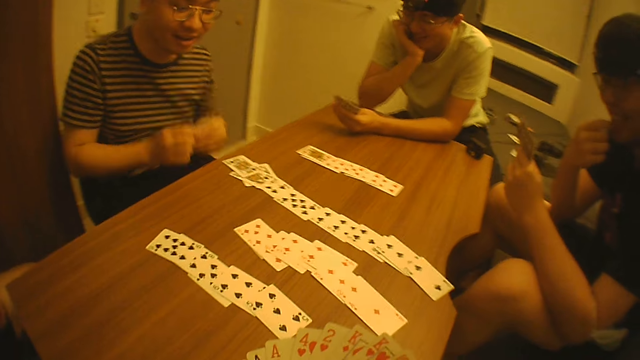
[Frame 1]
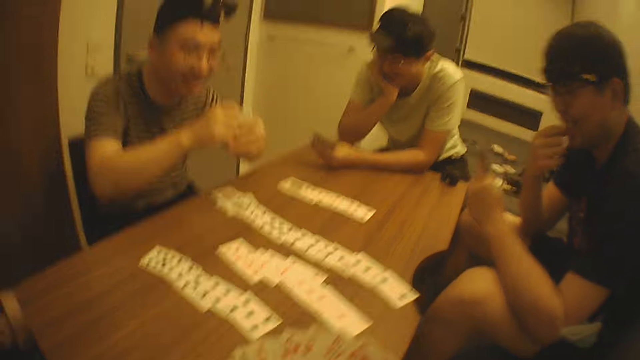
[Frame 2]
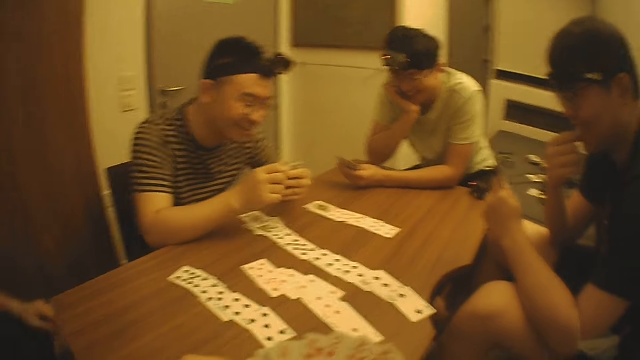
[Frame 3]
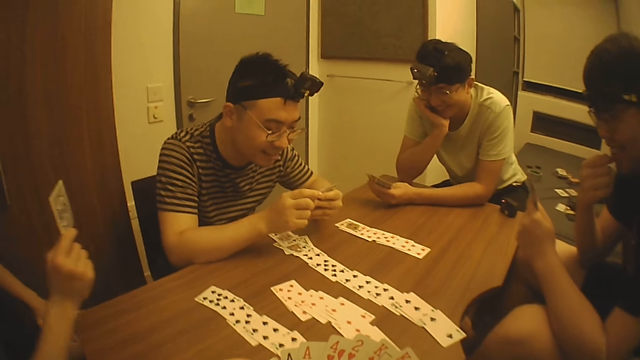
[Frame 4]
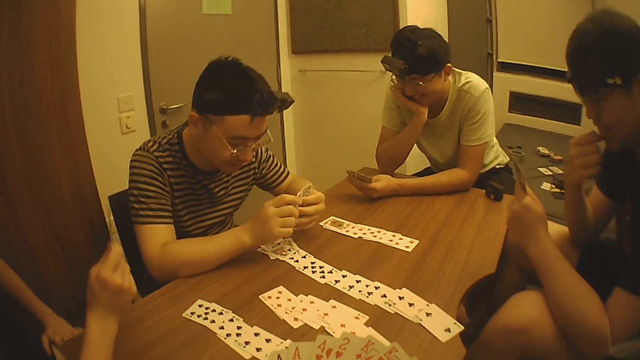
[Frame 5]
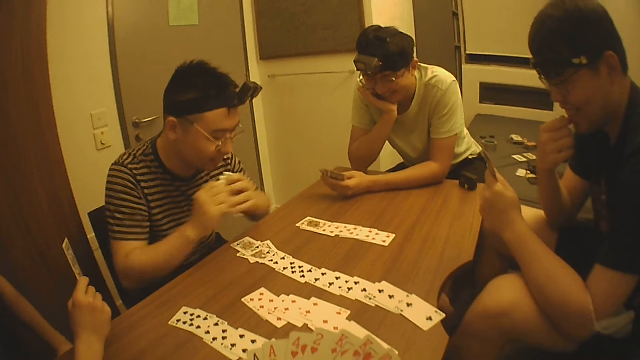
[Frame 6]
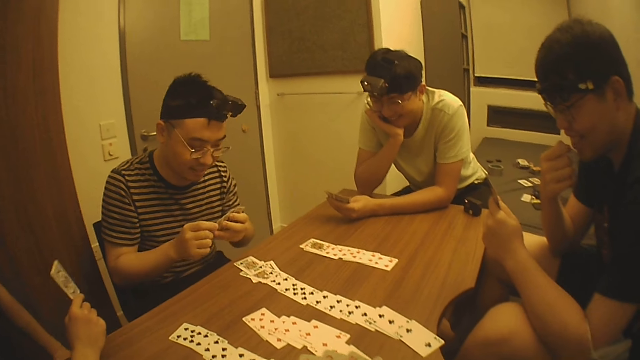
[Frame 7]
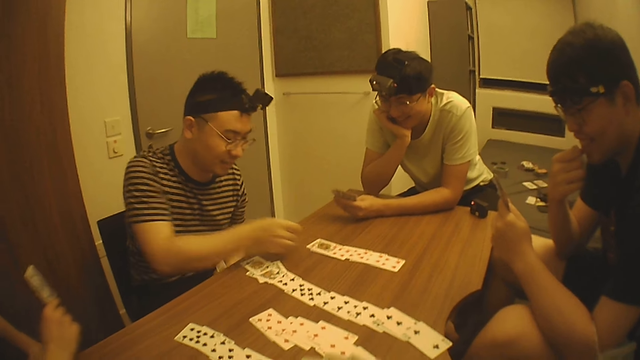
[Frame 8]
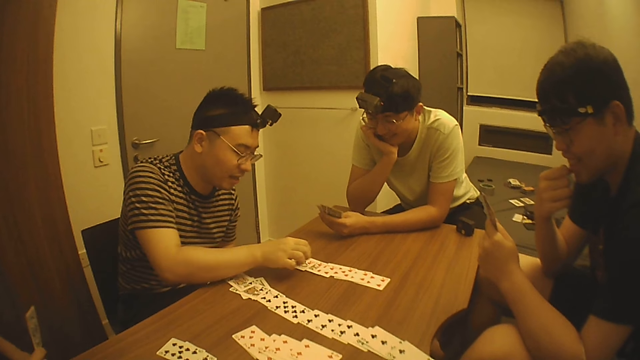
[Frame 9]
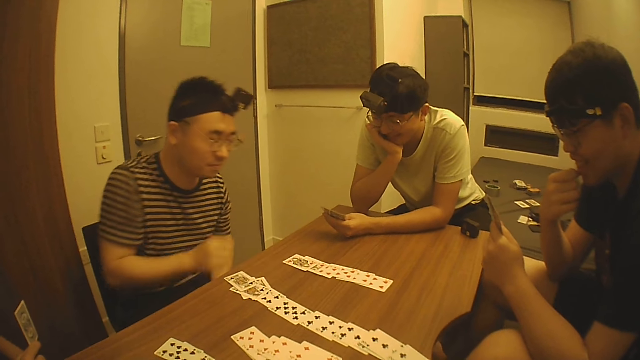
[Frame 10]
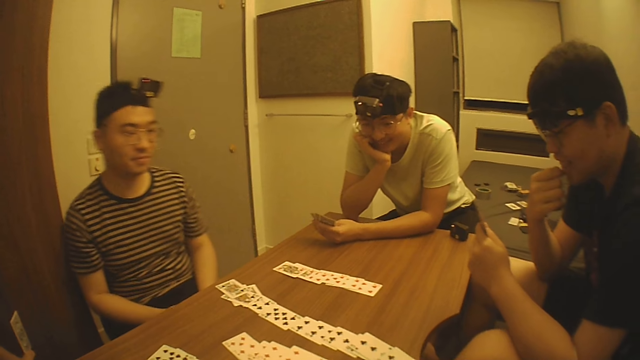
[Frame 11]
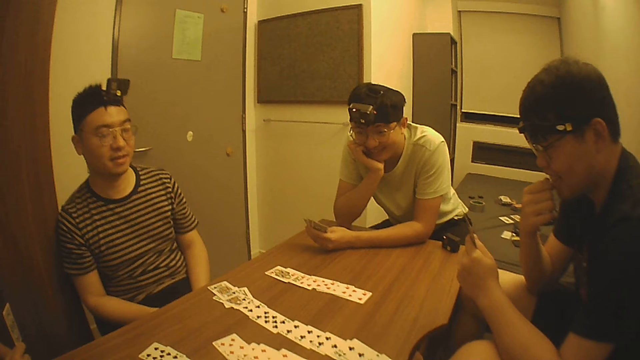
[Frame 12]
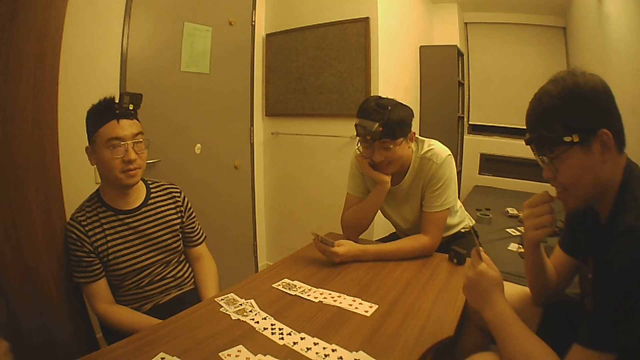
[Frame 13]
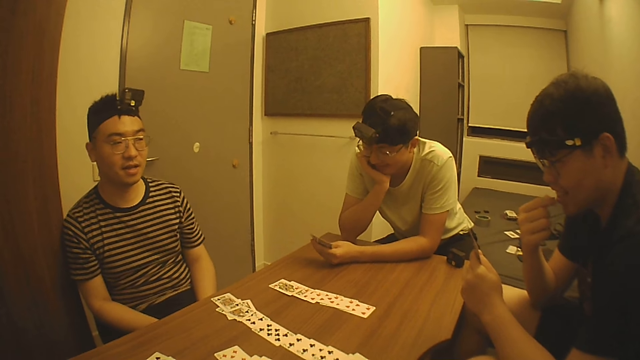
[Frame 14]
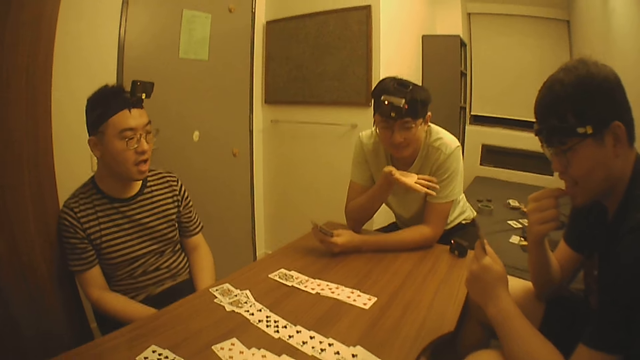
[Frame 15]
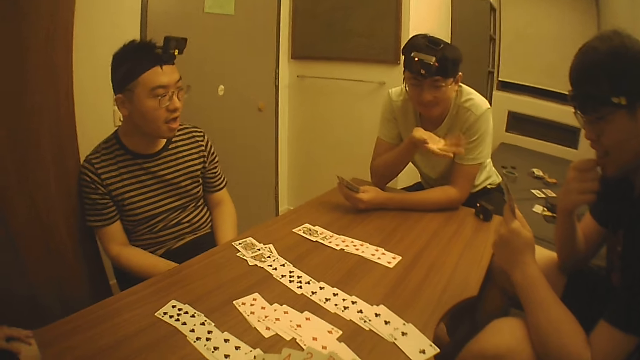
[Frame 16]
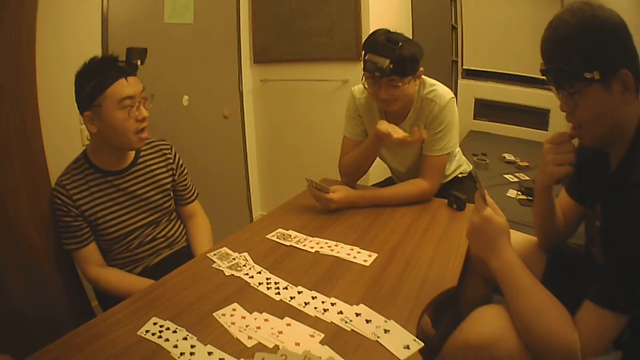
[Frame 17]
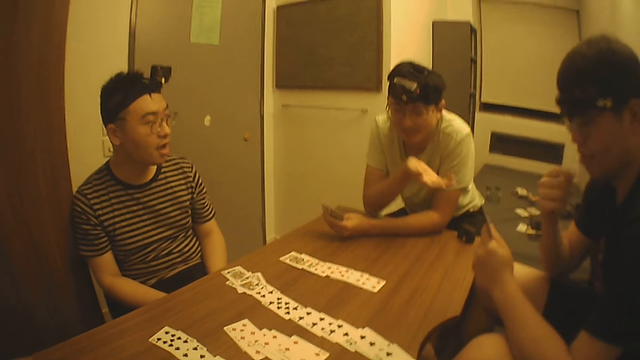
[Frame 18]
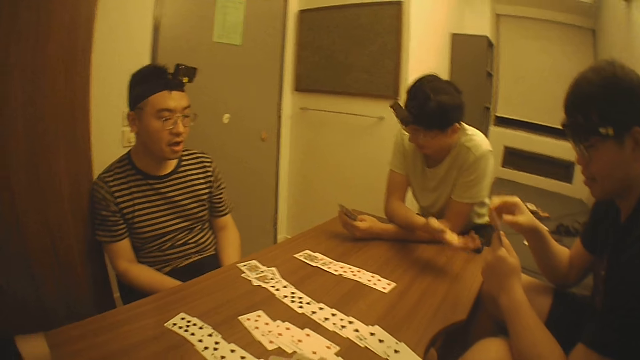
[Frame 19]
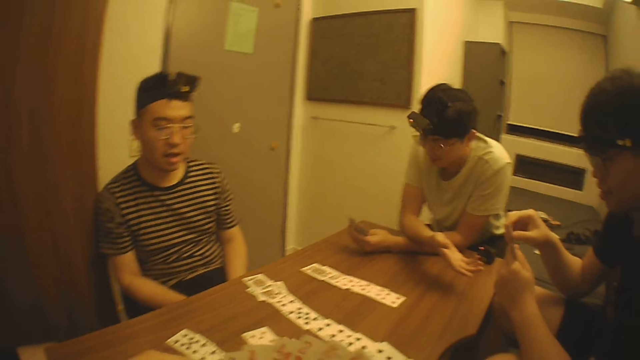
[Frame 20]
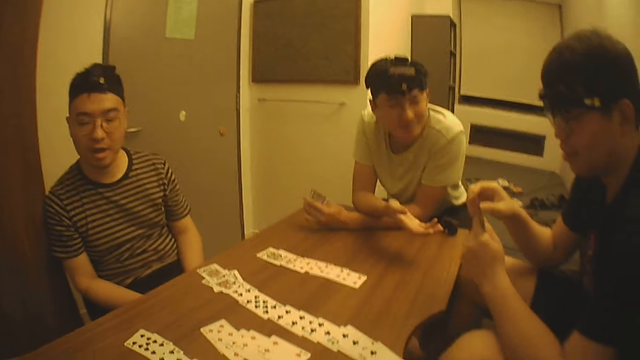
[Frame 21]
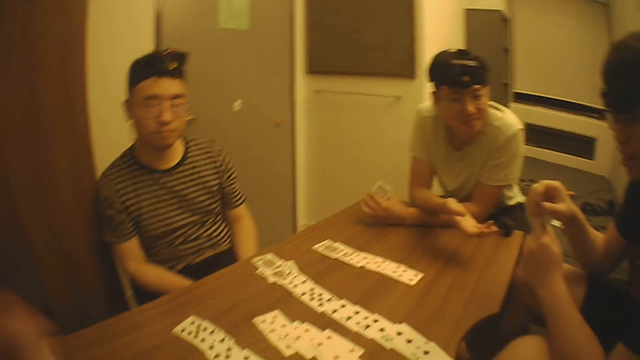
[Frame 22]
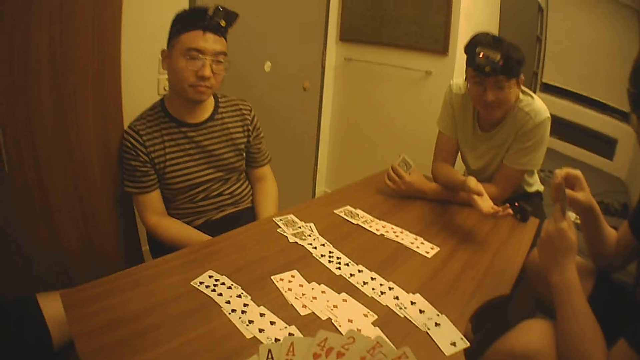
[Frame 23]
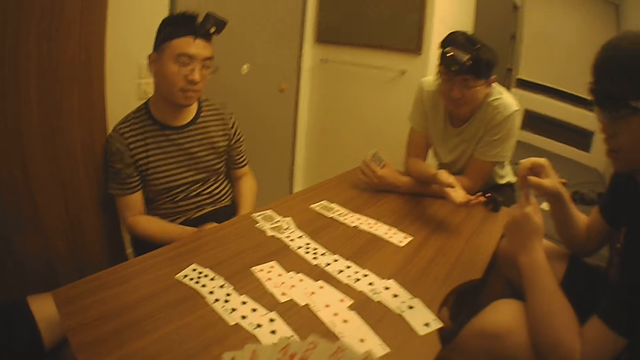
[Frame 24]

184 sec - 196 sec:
A man puts a card on the table. Another man stretches the hand to a third man.

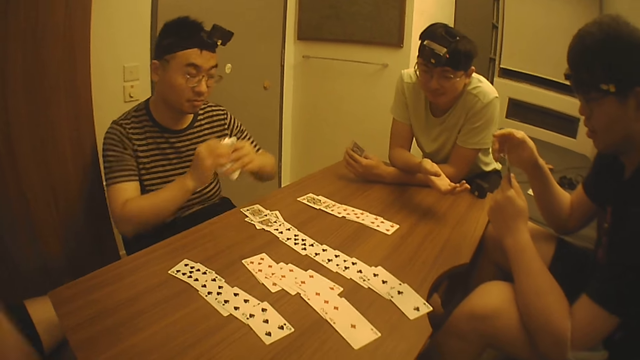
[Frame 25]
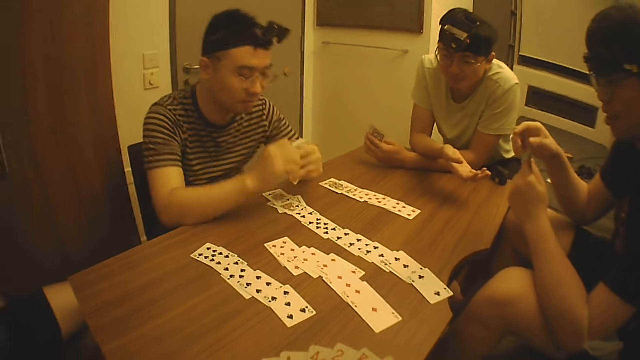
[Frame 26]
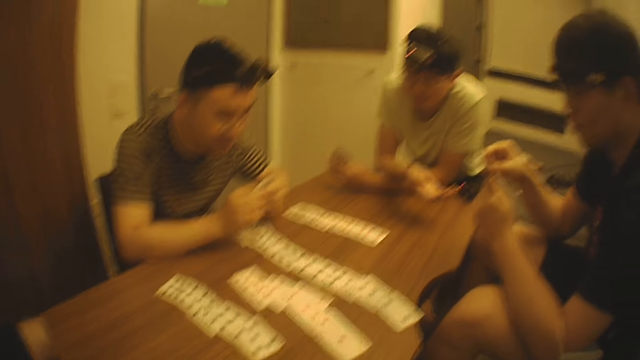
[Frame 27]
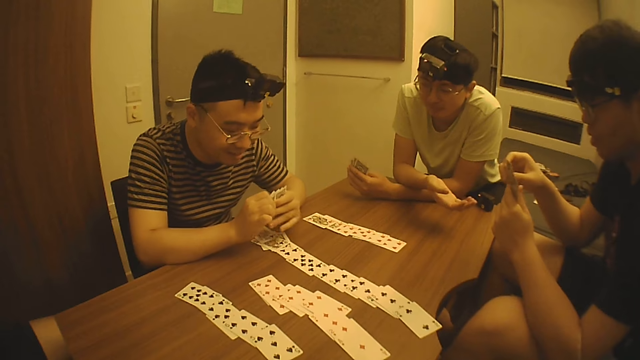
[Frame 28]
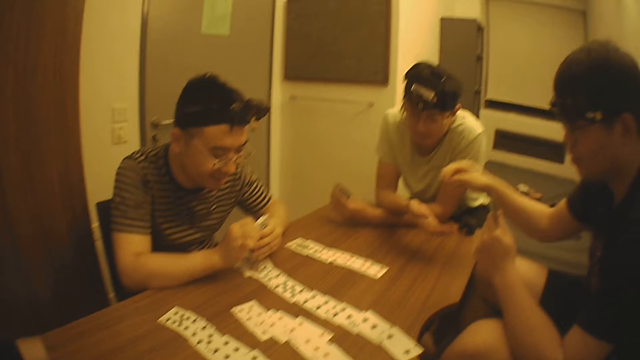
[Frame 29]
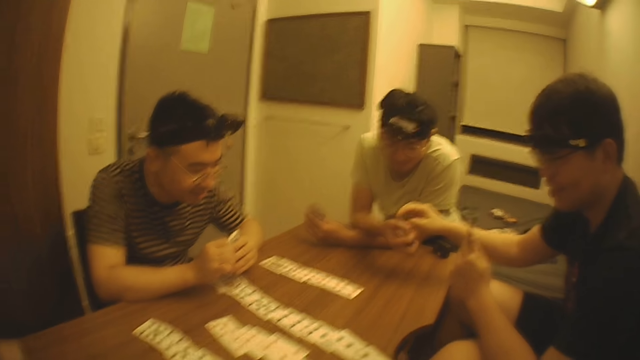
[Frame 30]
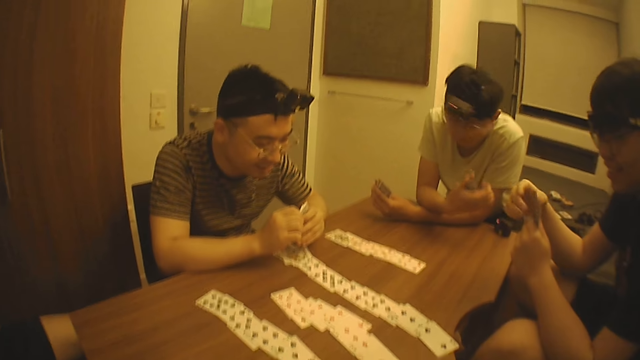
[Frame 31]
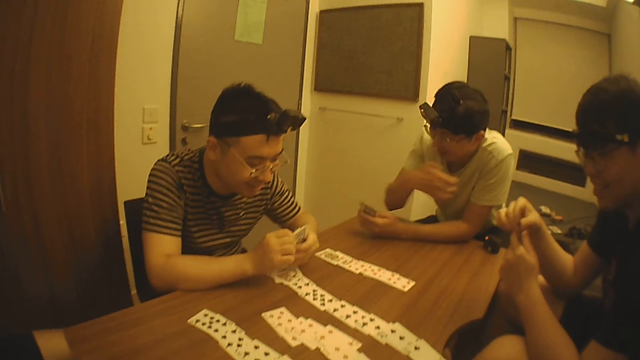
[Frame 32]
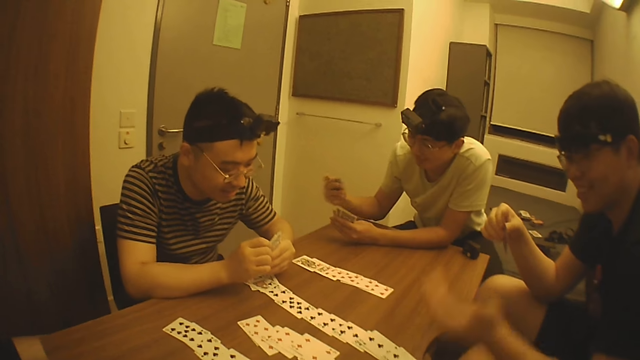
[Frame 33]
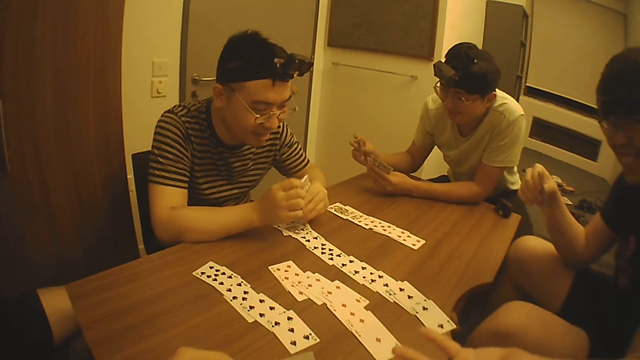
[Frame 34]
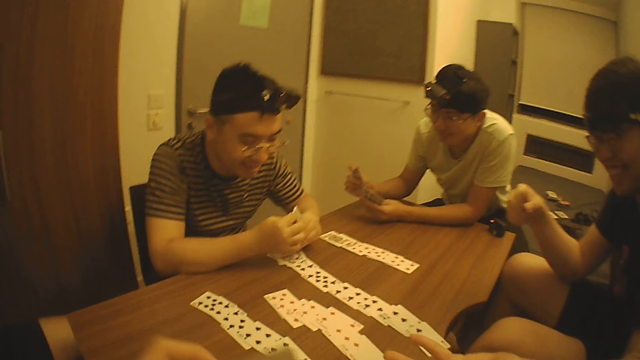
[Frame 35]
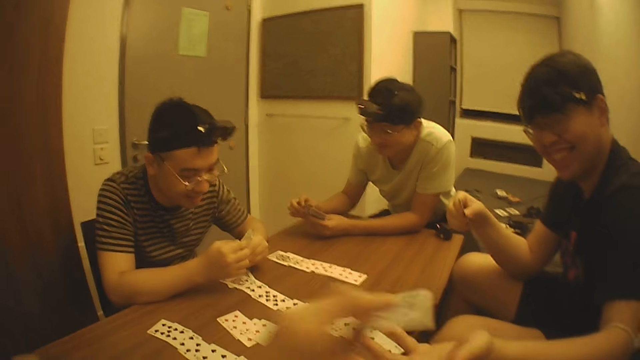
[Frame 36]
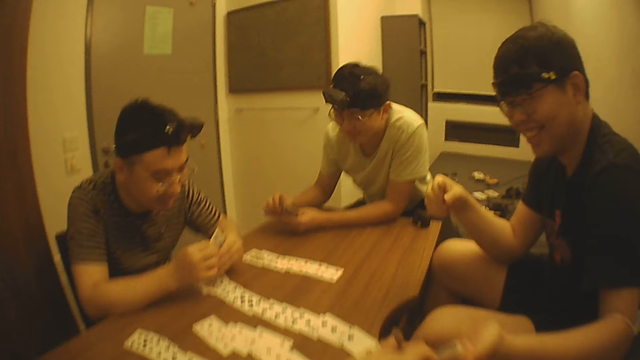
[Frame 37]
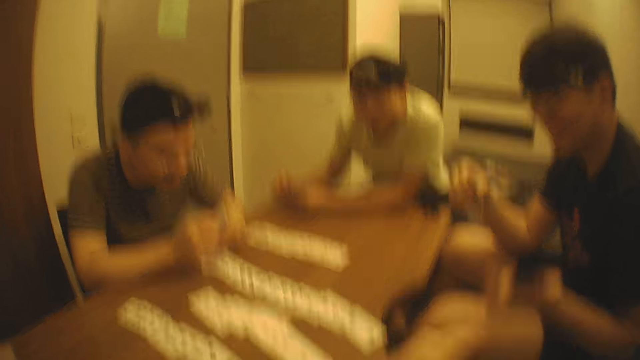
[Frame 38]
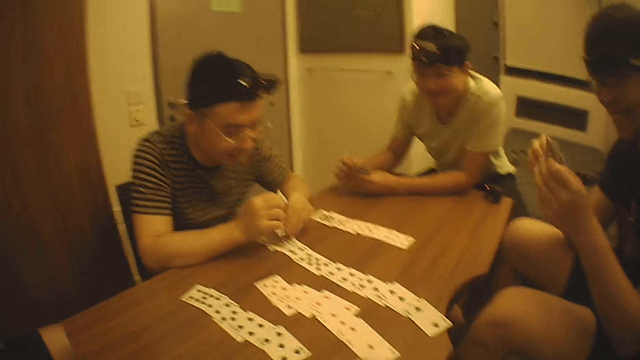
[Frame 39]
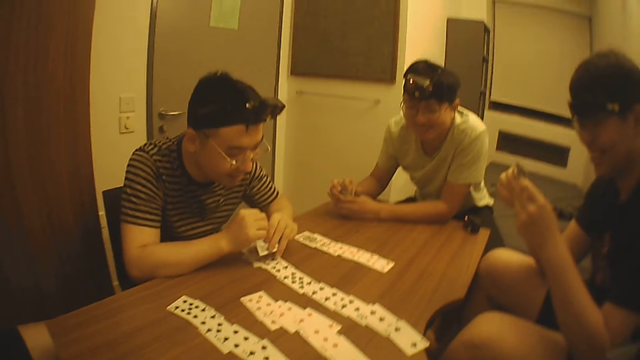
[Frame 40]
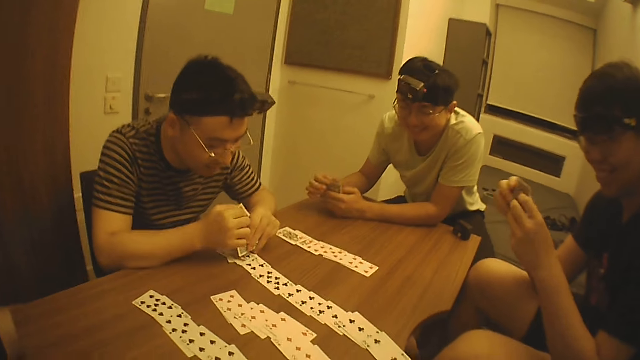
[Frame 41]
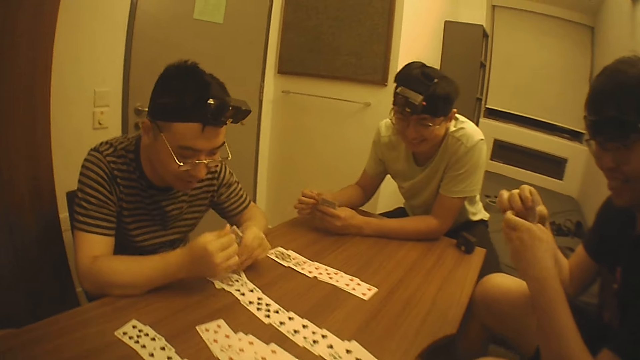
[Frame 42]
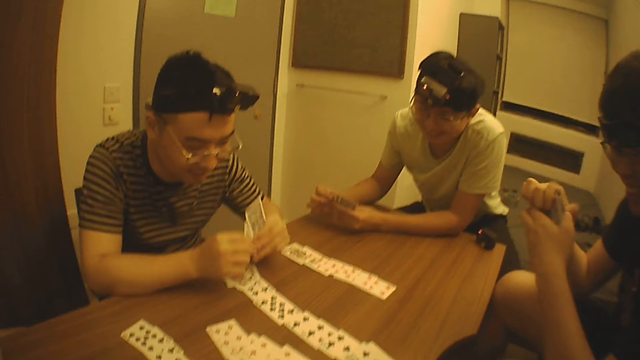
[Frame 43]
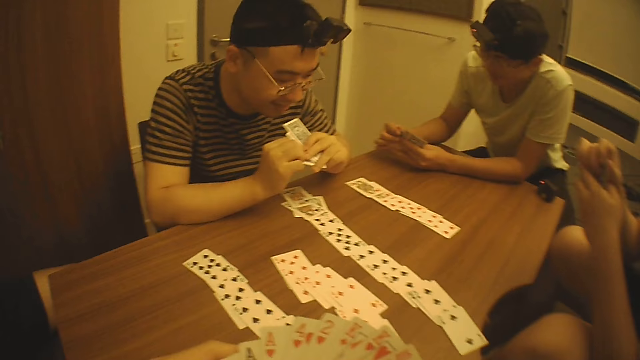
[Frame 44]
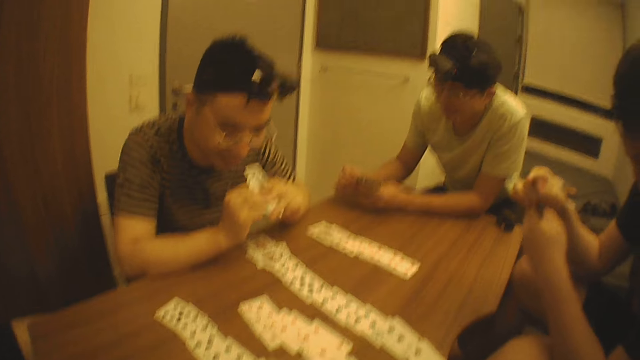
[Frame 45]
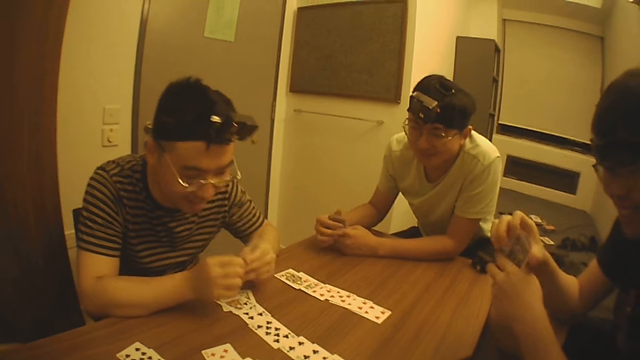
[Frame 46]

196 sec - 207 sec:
A man gives a card to another man. The camera wearer passes a card to the first man with his left hand.
